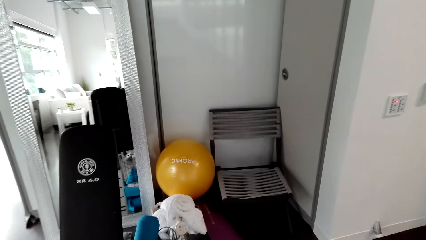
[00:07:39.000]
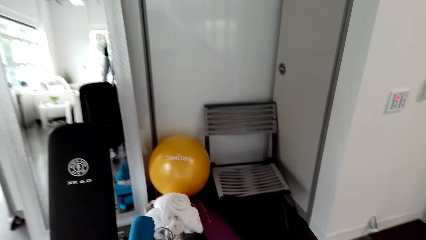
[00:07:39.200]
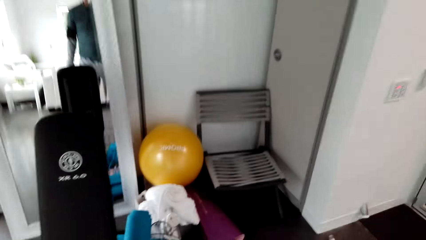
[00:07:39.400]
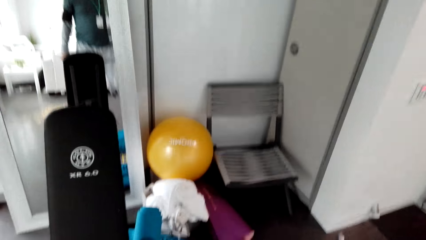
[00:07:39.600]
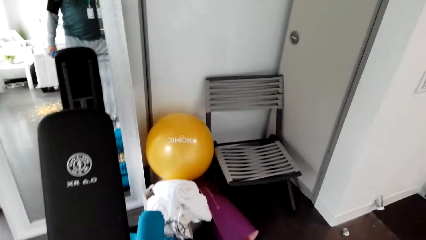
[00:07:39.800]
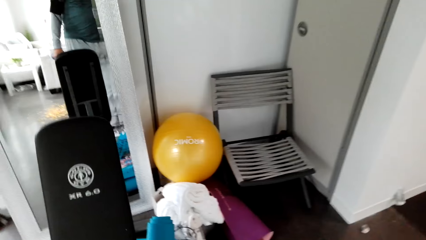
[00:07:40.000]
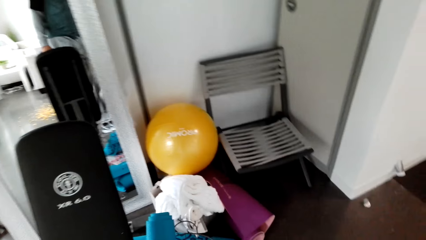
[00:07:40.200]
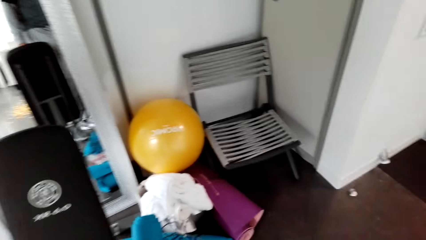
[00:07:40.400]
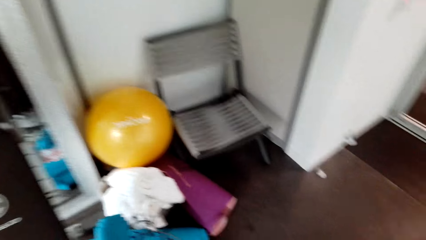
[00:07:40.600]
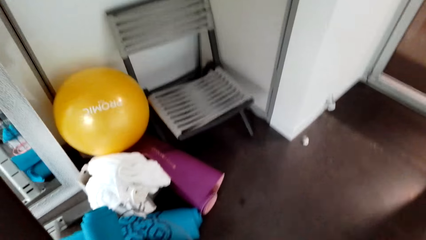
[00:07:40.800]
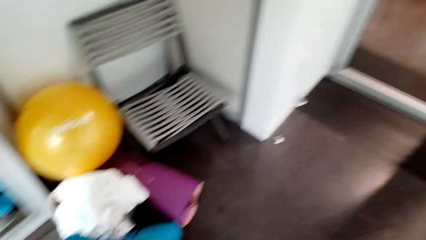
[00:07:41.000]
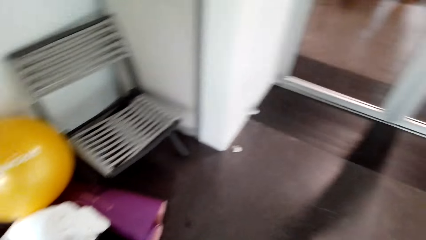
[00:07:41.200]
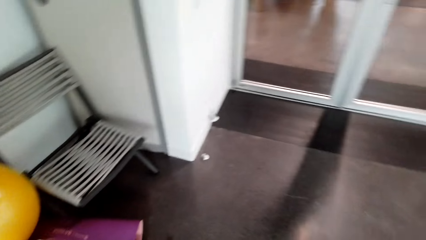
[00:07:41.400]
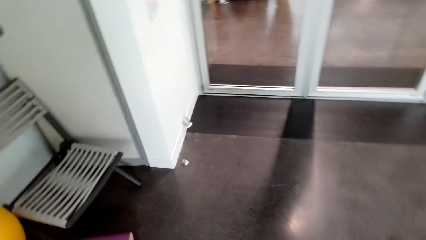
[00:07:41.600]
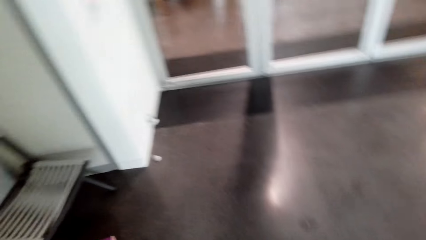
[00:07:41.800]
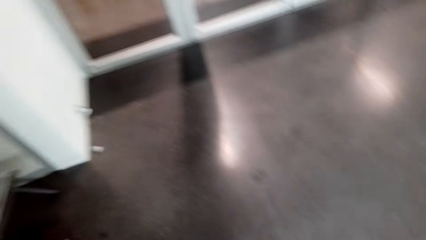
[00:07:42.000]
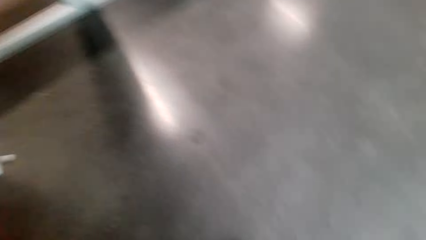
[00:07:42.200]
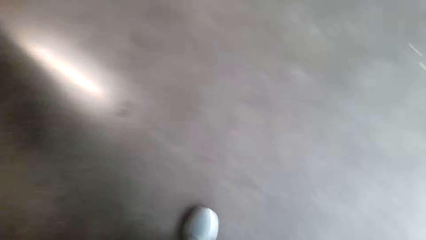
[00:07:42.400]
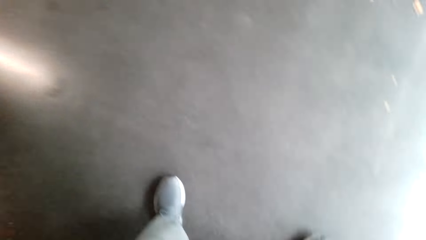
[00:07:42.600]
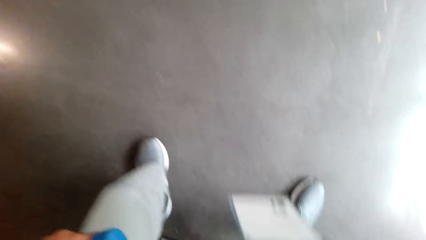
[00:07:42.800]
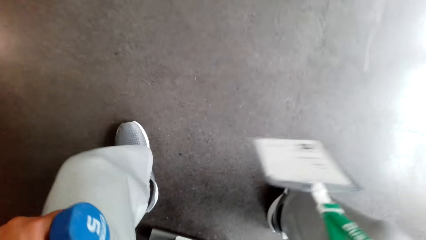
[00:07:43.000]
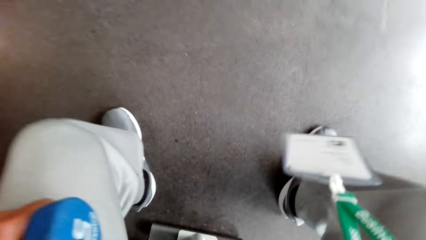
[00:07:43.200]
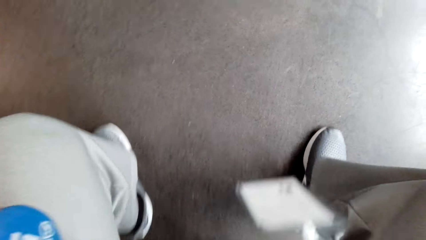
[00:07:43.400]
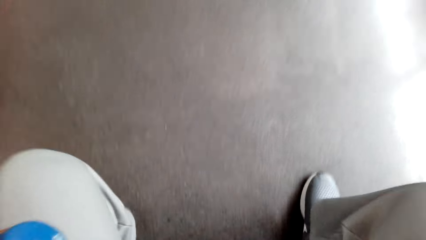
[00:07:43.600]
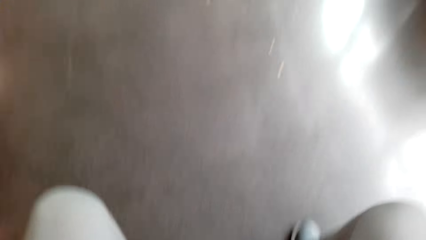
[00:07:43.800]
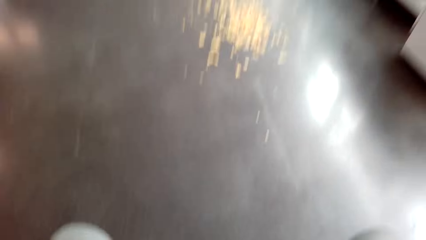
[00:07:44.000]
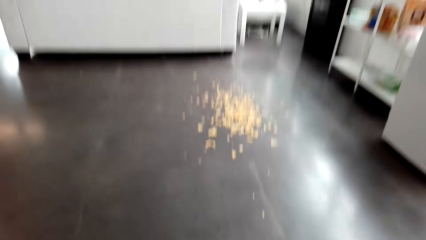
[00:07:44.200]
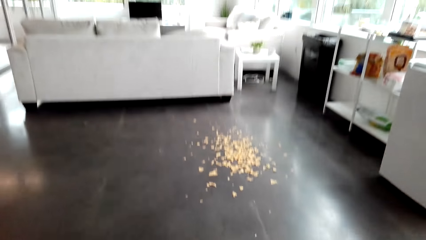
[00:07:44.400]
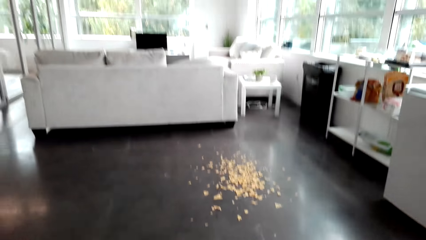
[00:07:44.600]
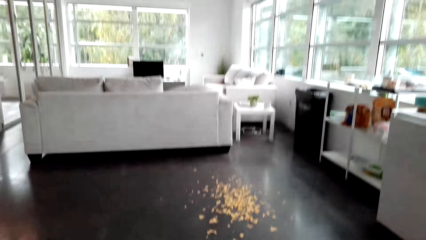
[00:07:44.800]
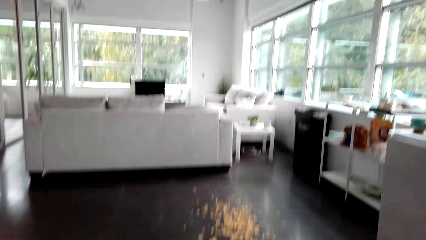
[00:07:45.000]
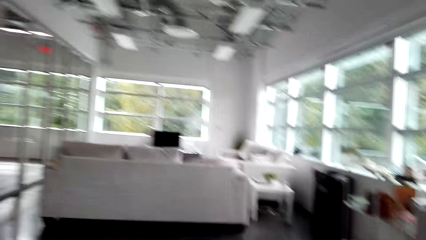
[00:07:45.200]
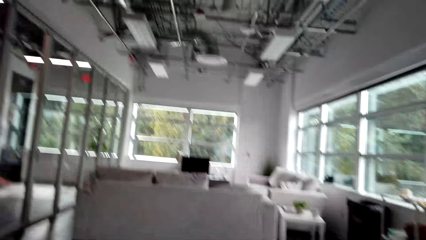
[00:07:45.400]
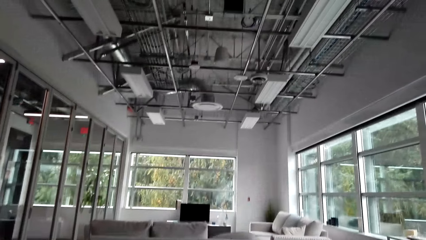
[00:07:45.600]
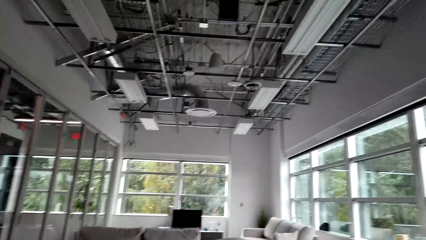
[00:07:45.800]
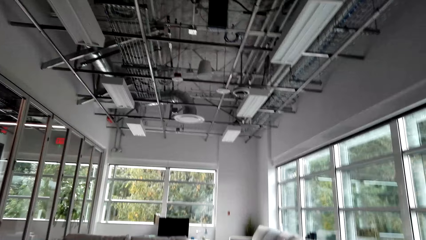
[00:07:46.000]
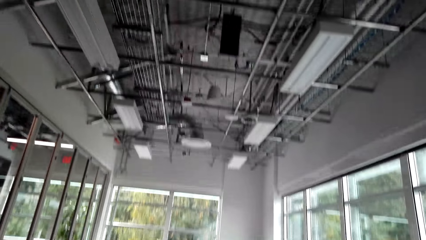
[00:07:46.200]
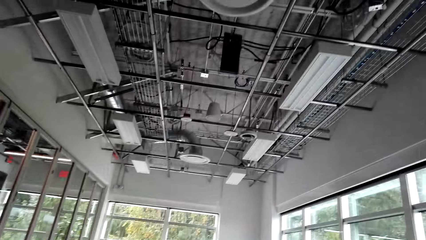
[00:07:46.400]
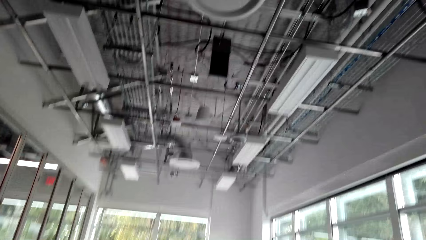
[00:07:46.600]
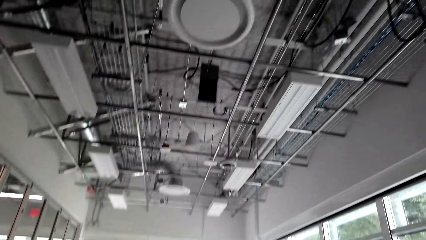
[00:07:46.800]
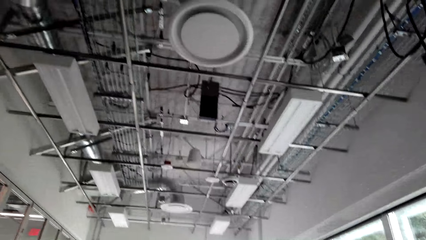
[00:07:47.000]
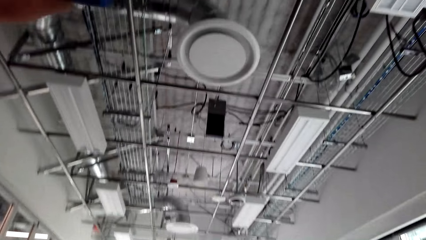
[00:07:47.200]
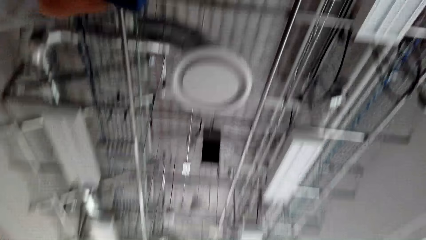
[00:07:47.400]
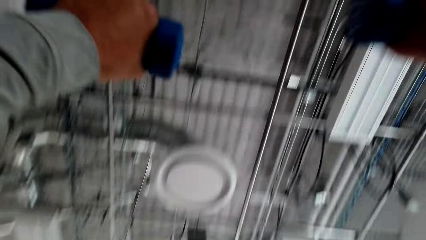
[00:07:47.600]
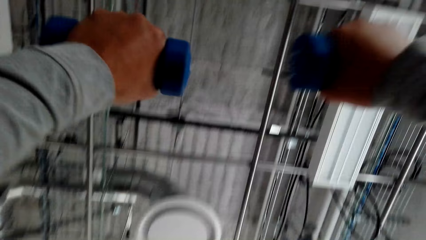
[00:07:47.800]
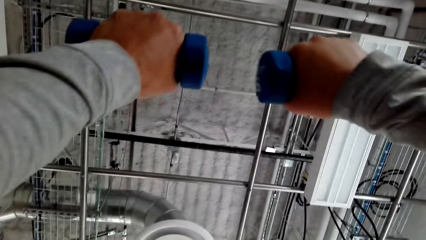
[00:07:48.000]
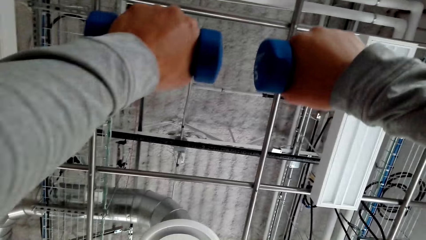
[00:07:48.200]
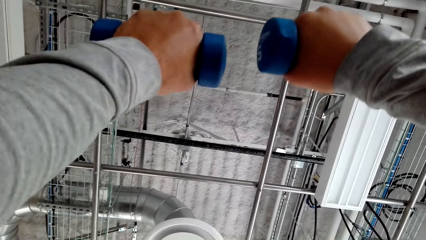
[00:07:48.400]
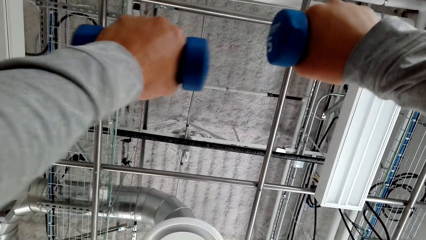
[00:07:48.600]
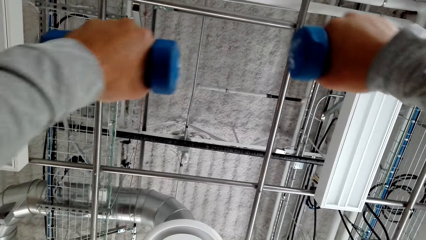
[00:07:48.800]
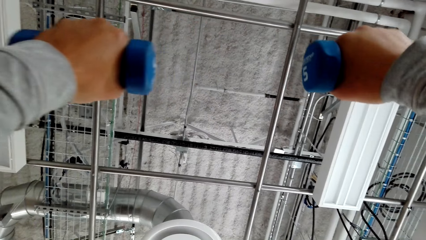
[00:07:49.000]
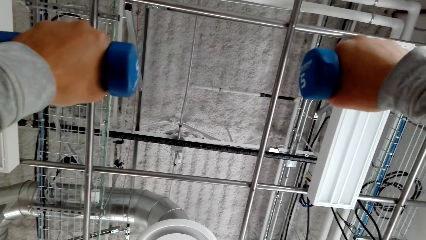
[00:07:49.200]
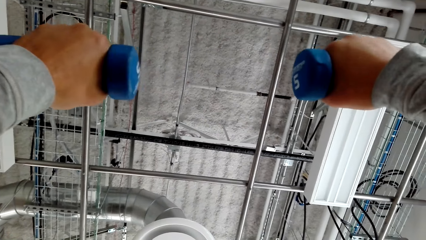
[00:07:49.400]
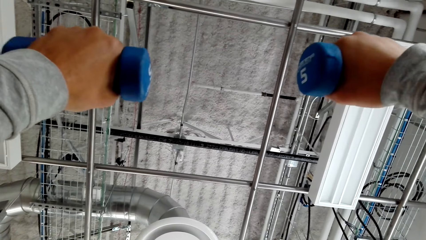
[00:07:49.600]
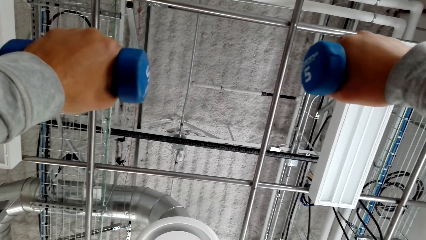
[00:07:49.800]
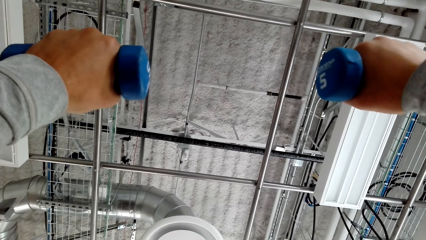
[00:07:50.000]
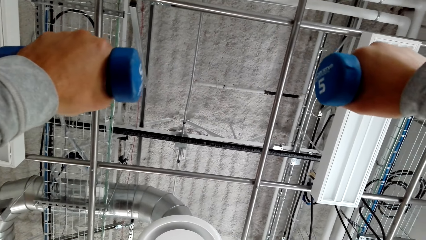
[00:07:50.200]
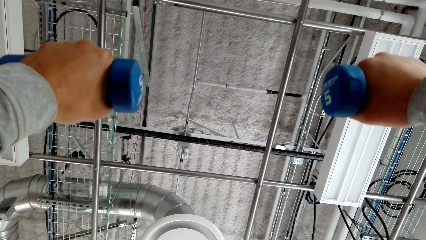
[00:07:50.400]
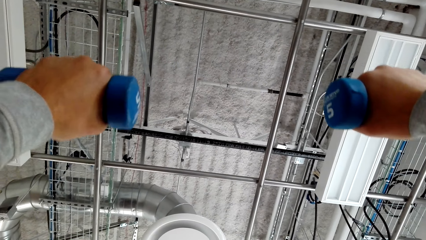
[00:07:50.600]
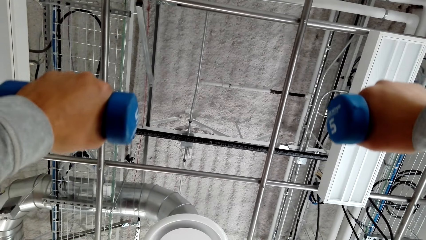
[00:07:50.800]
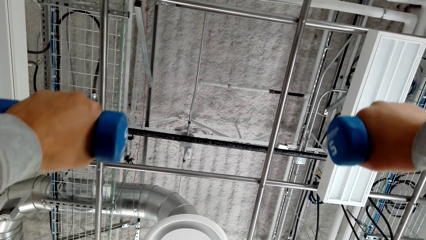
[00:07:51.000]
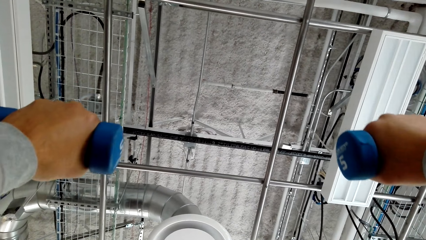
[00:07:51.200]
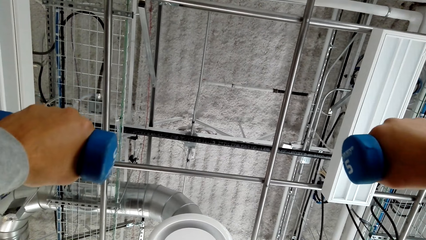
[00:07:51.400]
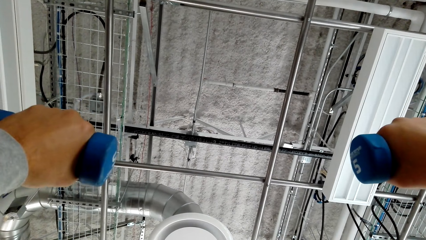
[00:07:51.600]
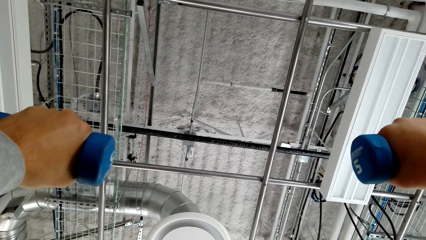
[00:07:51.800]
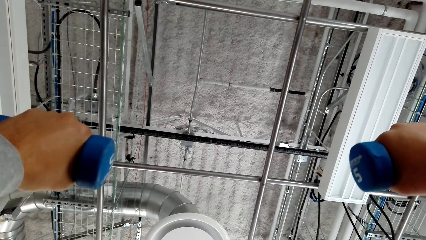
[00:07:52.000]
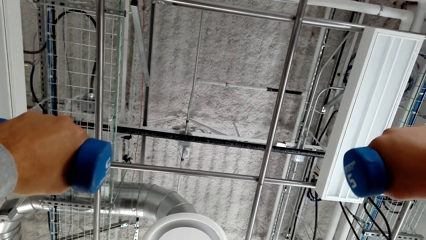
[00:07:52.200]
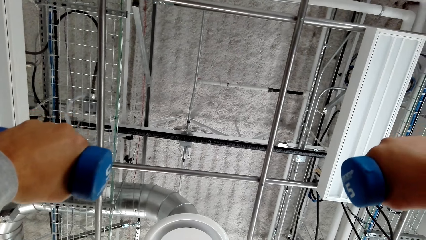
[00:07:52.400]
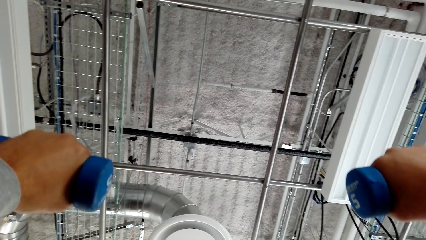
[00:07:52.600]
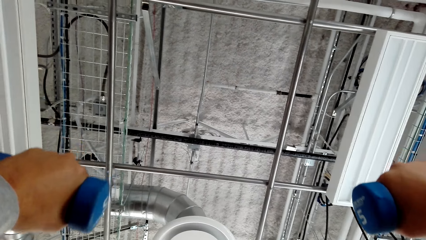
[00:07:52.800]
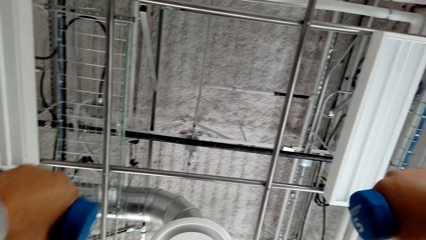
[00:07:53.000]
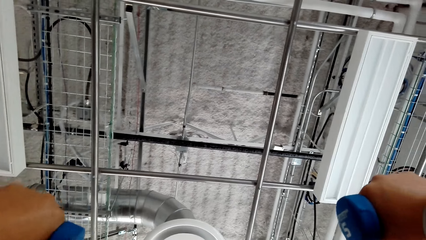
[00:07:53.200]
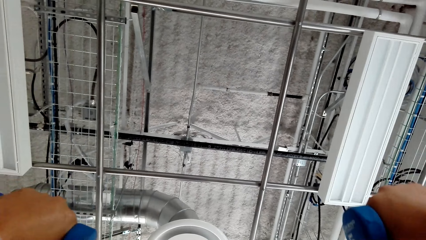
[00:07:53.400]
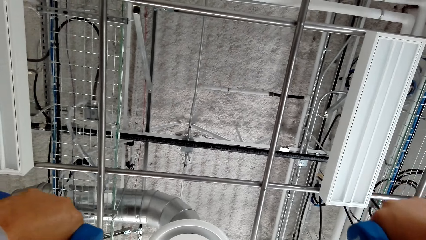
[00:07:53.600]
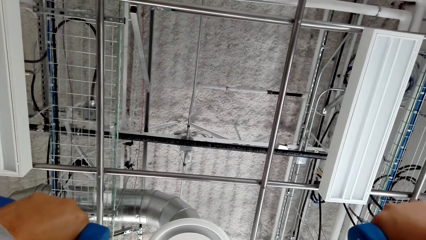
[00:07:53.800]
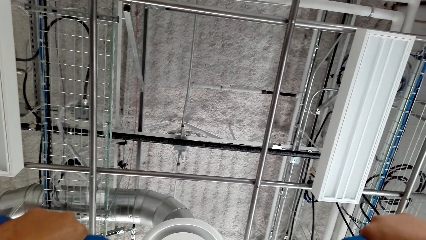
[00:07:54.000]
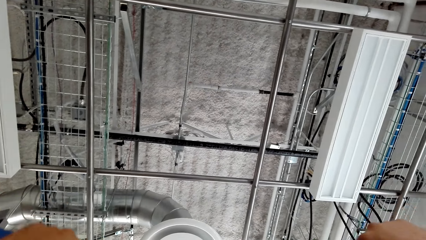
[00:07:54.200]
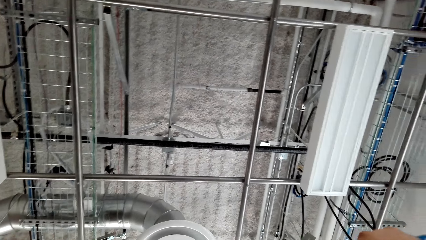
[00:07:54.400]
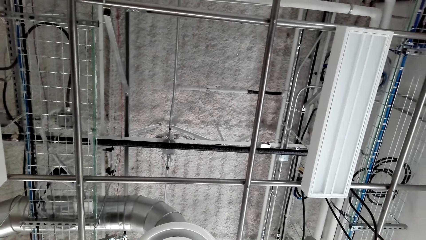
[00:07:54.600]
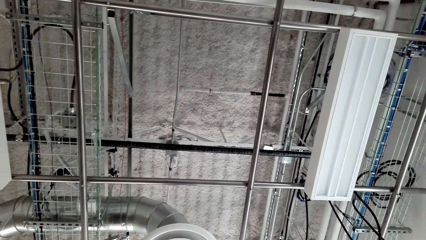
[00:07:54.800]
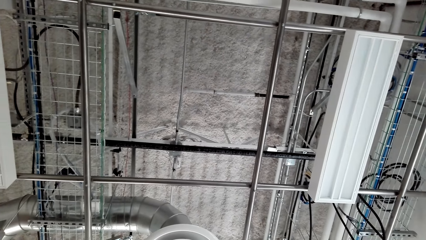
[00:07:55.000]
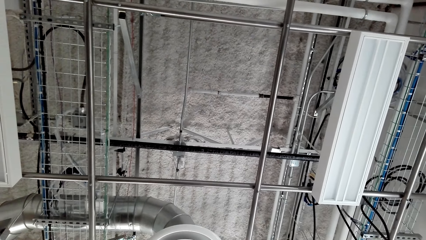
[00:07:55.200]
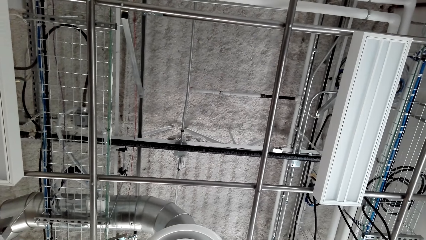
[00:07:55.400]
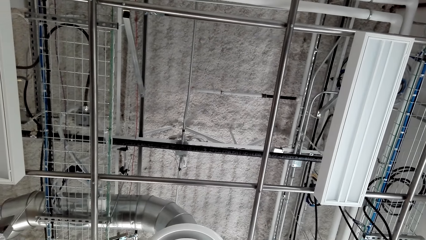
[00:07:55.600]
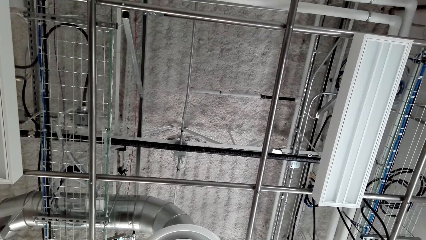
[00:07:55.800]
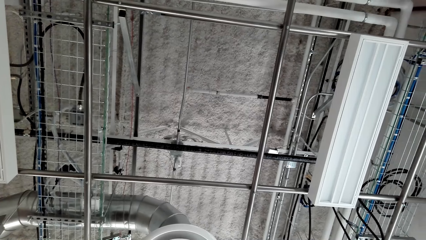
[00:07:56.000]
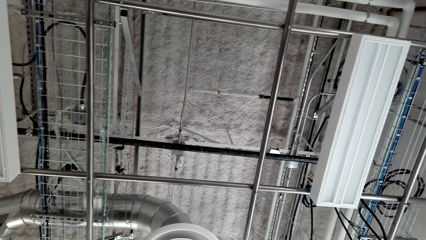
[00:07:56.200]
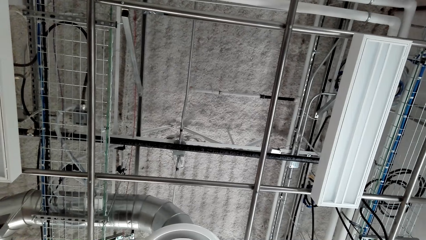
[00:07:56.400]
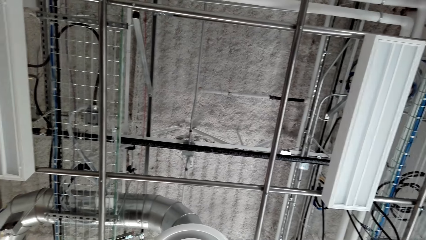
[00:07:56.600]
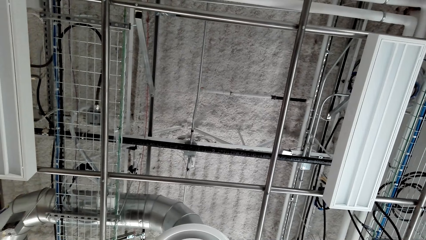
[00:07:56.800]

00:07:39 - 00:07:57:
The camera wearer steps toward the chair. He looks around the house. He sits on the chair. He lifts the bicep up on his hands. He looks around the house. He lifts the weights with both hands. He lowers the bicep down on his hand.
